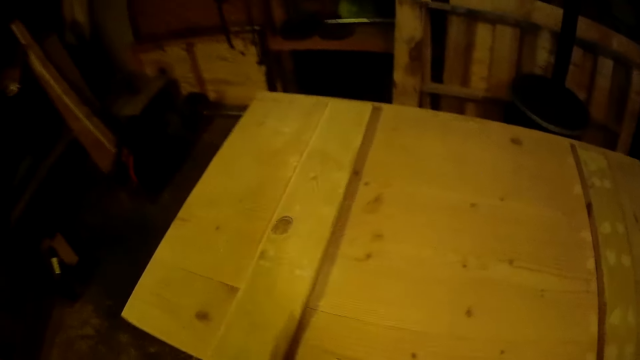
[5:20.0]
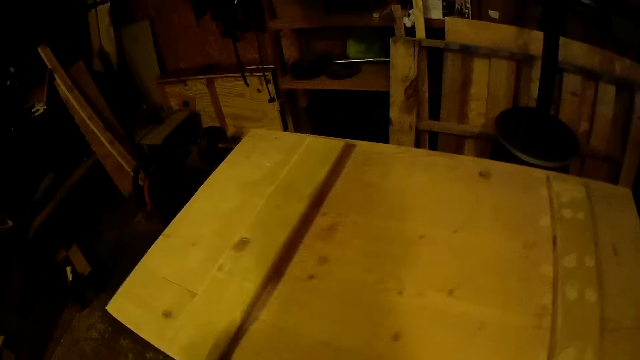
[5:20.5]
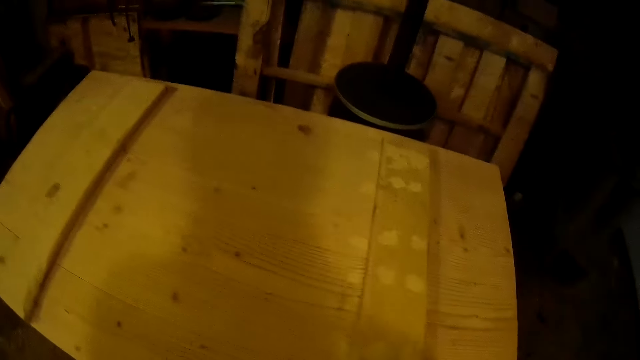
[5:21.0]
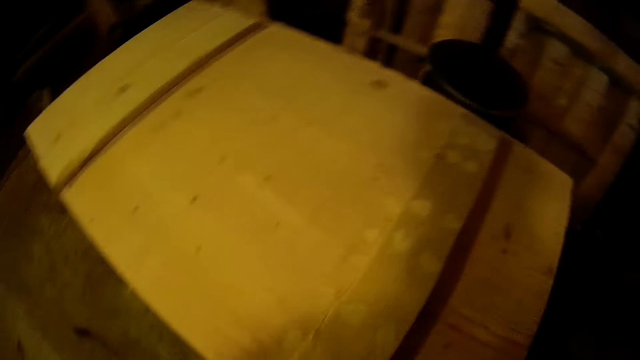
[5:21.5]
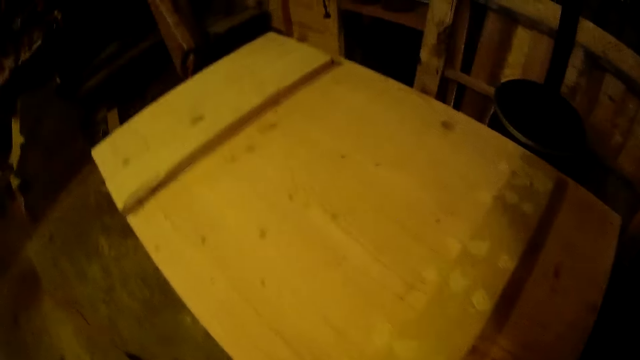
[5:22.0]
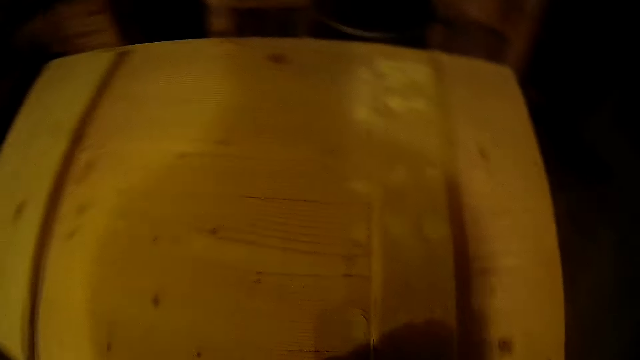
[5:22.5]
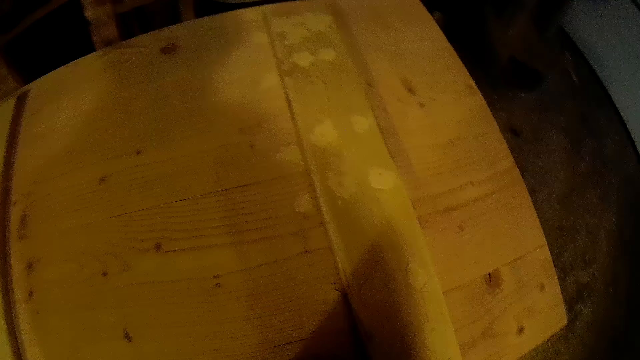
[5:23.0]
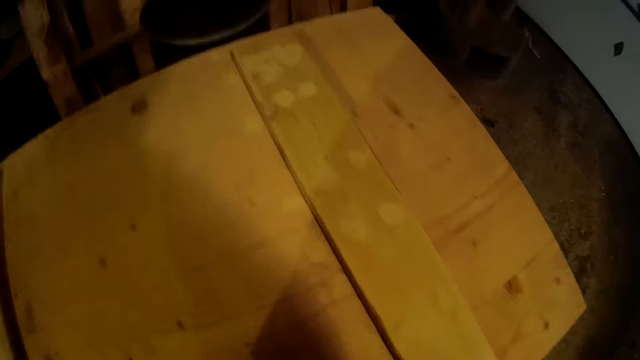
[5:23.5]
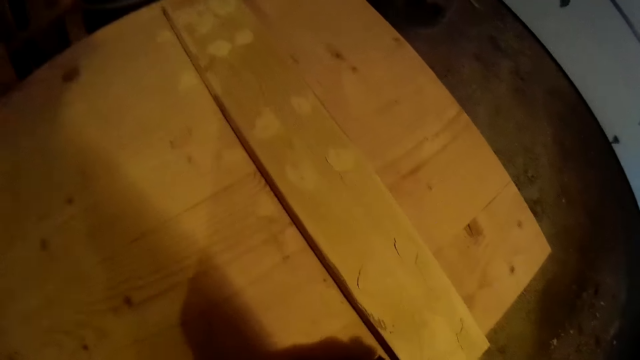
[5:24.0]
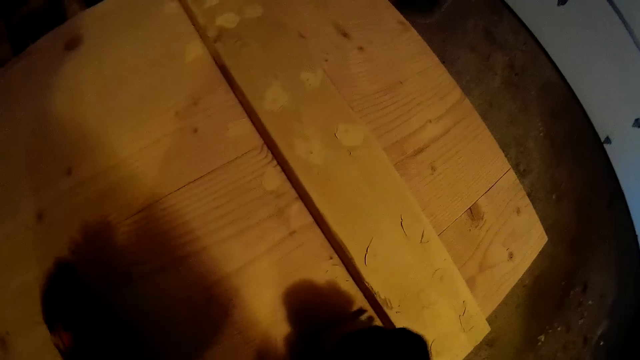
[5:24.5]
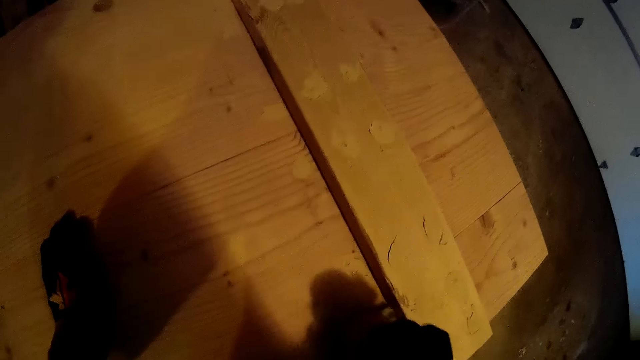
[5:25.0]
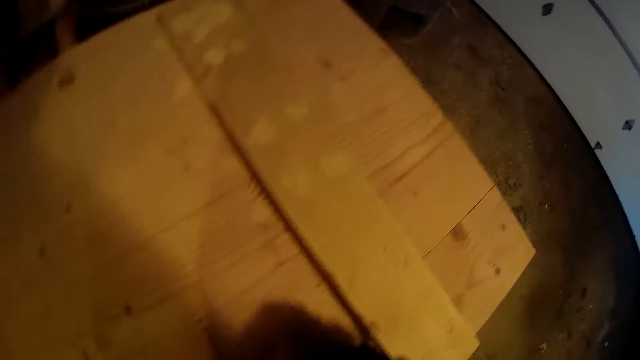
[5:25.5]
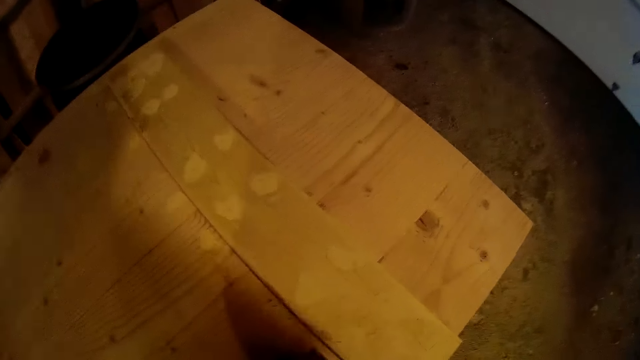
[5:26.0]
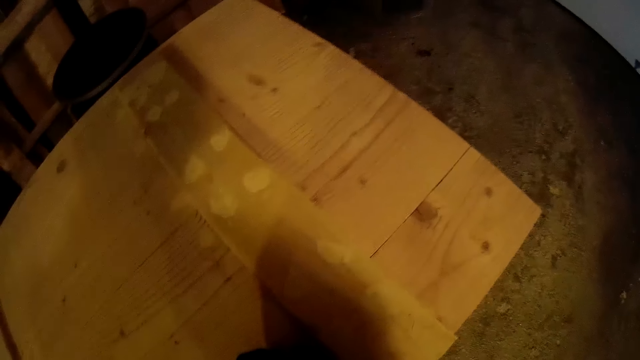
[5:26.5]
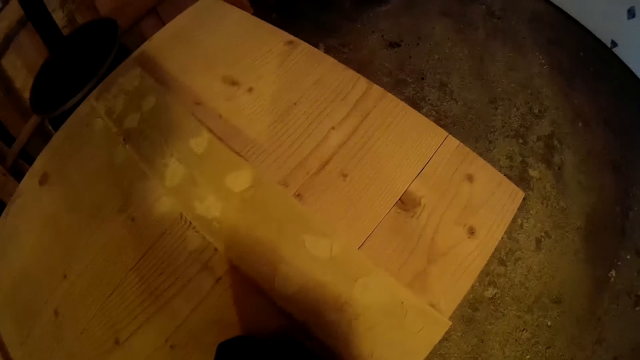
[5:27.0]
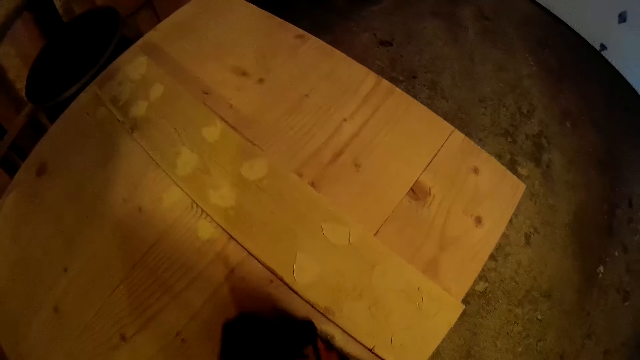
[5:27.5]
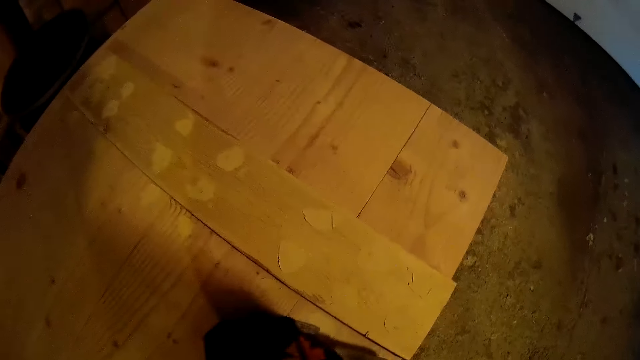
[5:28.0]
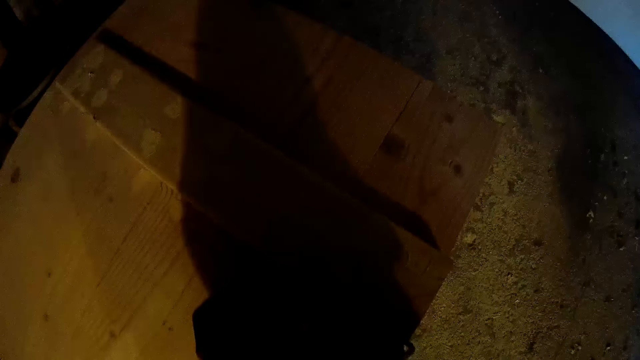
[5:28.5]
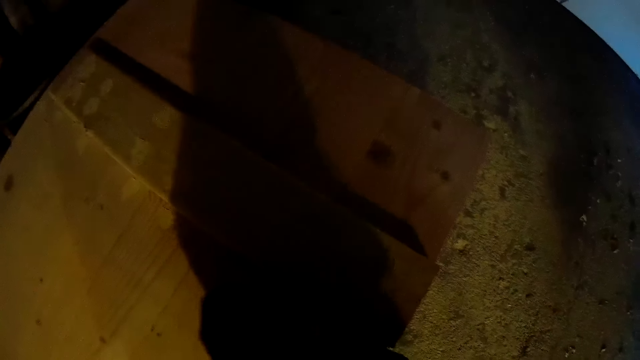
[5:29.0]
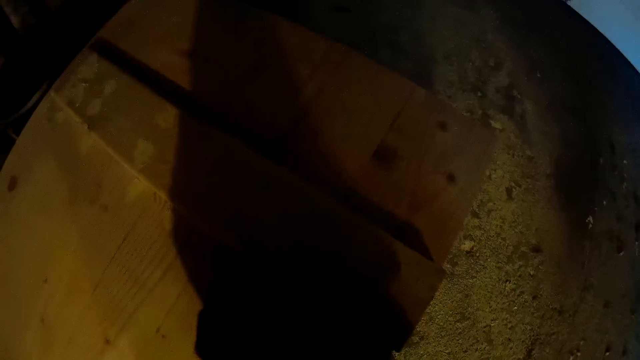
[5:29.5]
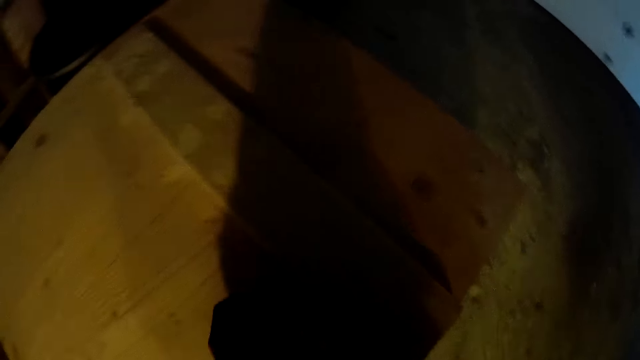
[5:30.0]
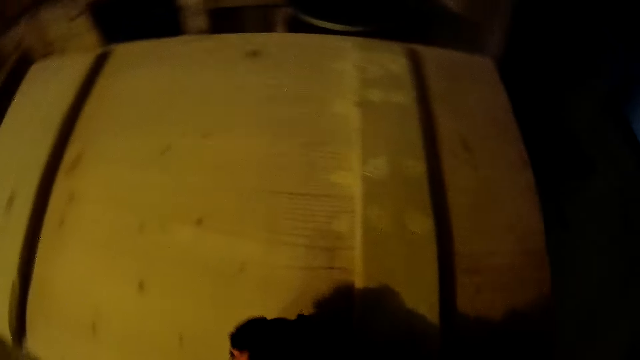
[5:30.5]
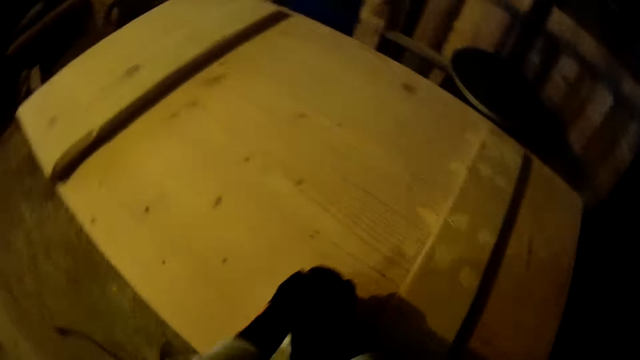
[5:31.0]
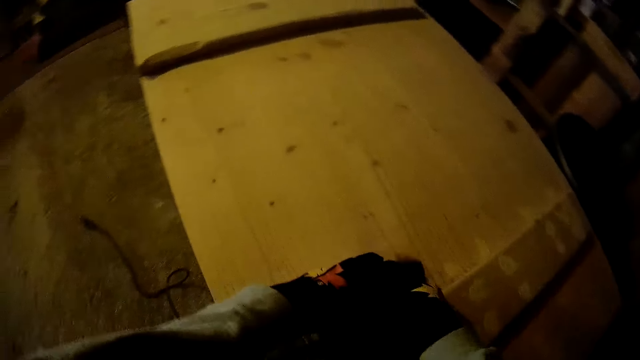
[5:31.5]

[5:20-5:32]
The camera wearer takes the sander off the wooden surface. He moves around the store. He places his left hand on the wooden surface and smoothens the wooden surface with the sander.

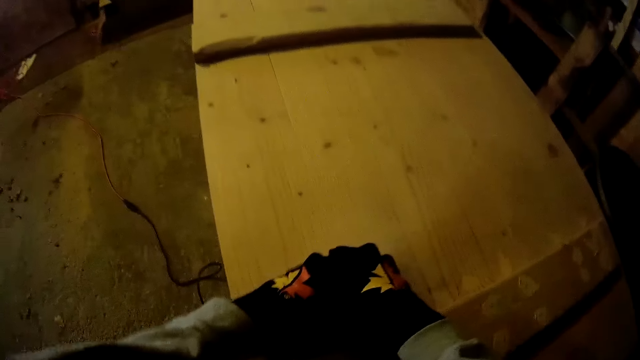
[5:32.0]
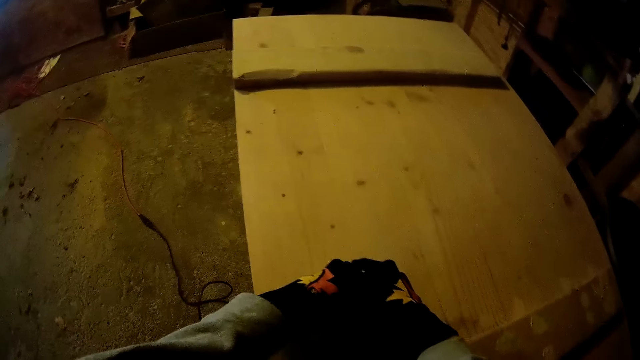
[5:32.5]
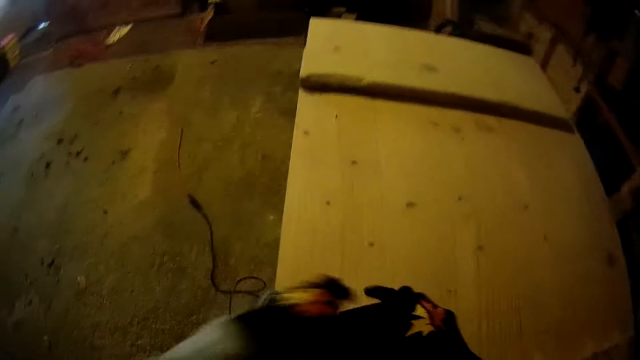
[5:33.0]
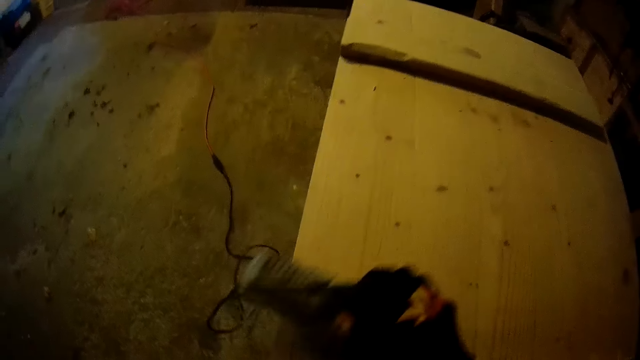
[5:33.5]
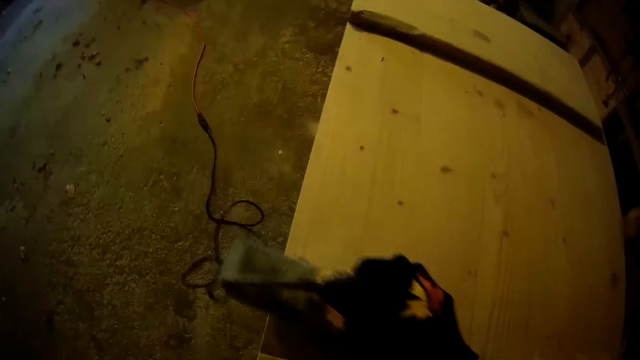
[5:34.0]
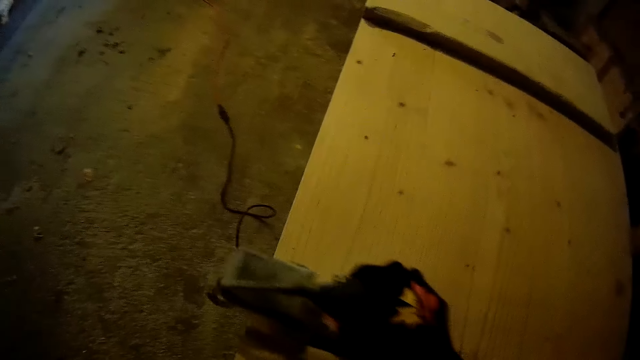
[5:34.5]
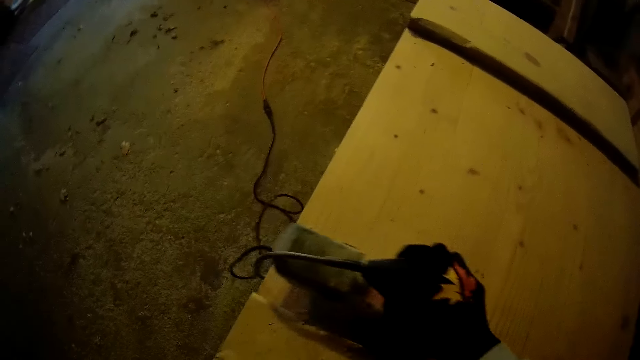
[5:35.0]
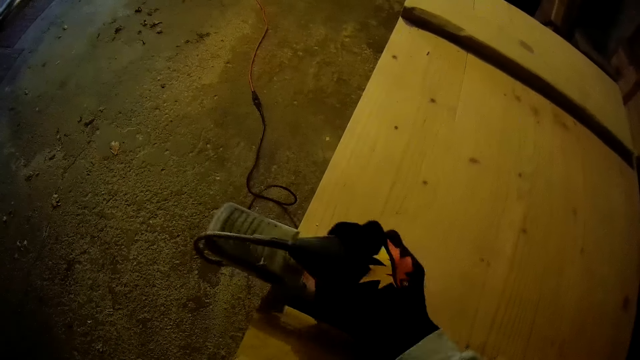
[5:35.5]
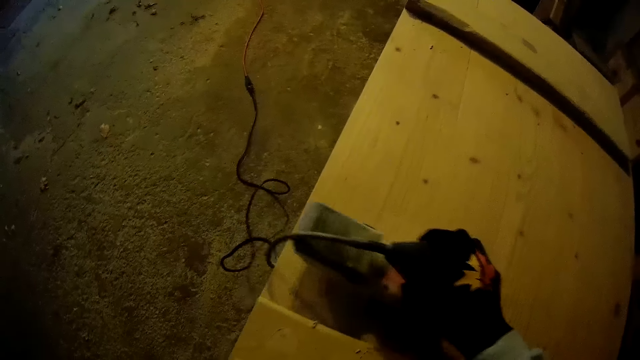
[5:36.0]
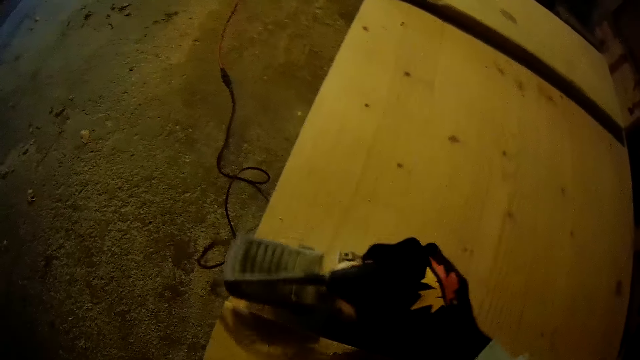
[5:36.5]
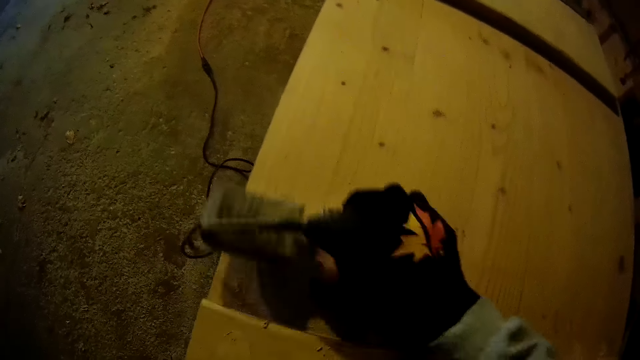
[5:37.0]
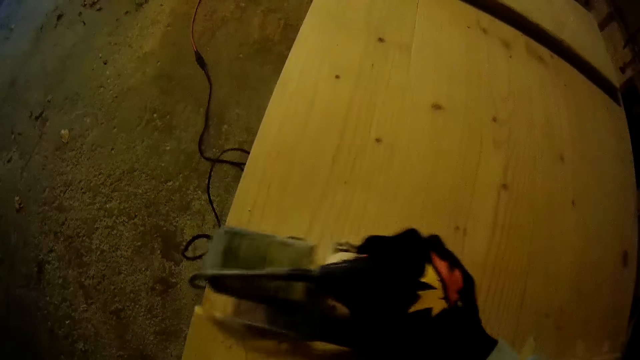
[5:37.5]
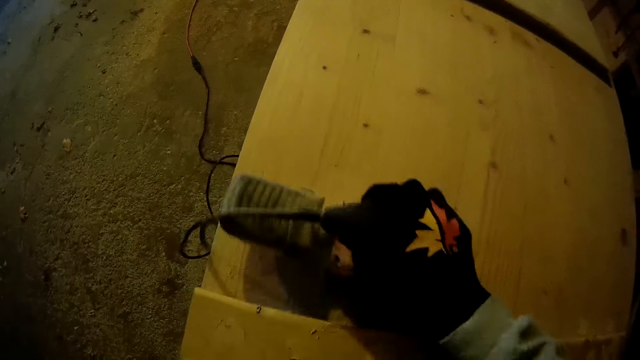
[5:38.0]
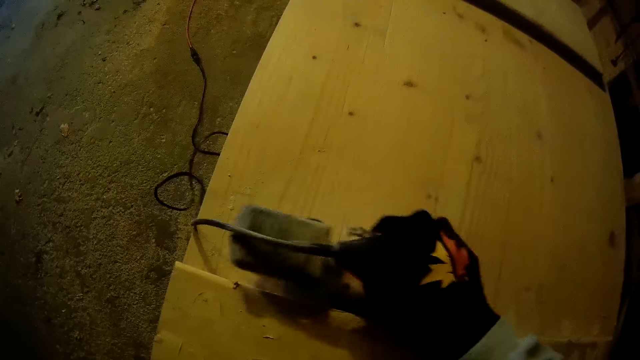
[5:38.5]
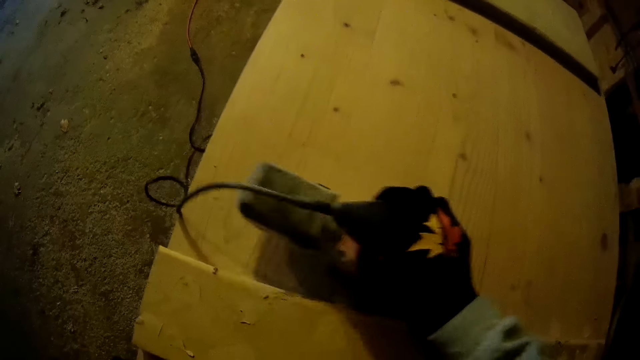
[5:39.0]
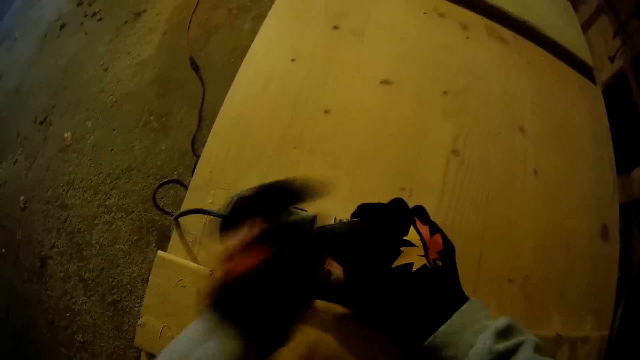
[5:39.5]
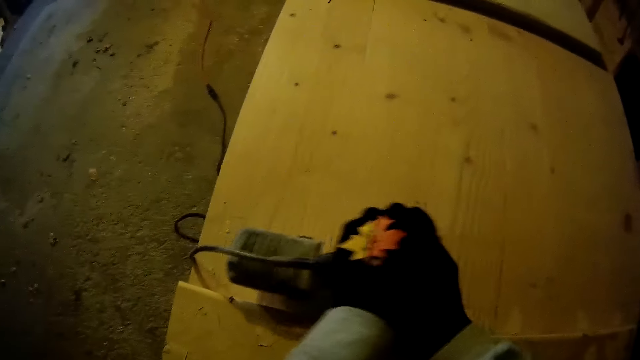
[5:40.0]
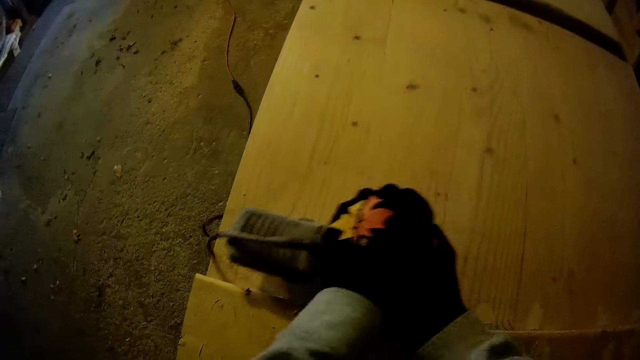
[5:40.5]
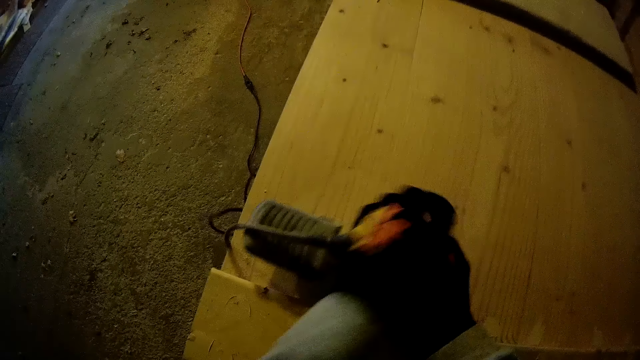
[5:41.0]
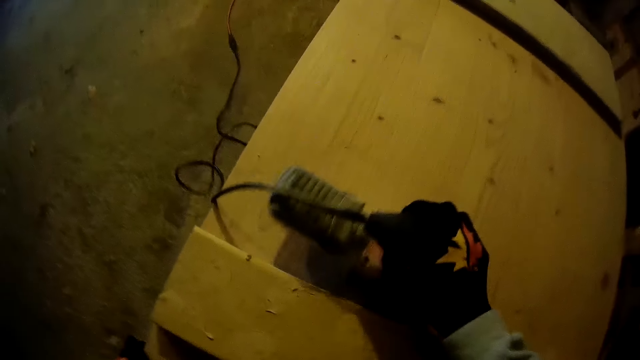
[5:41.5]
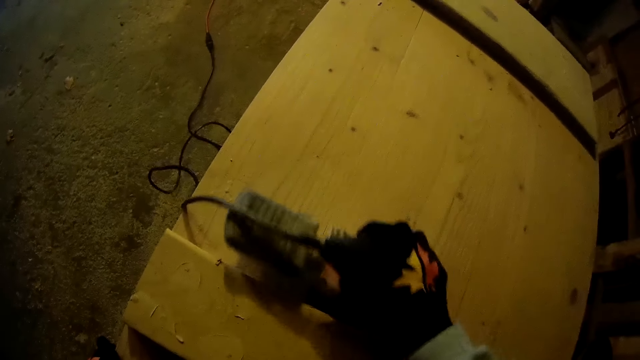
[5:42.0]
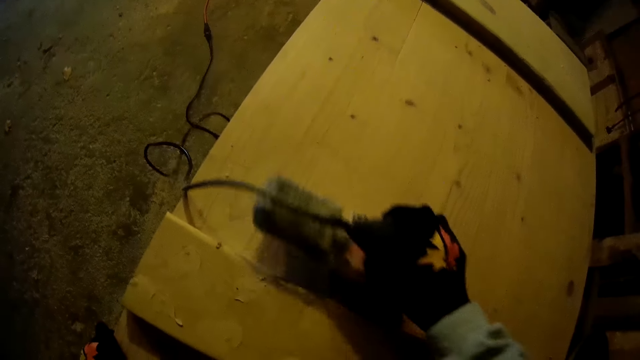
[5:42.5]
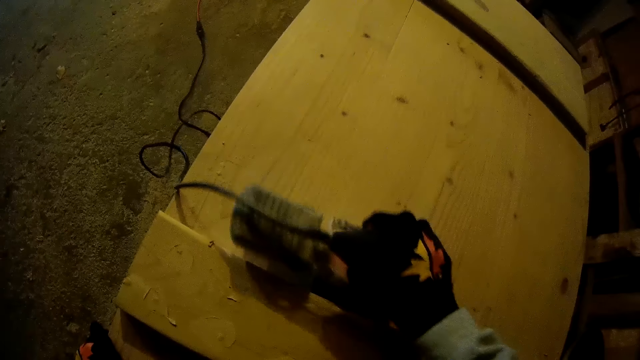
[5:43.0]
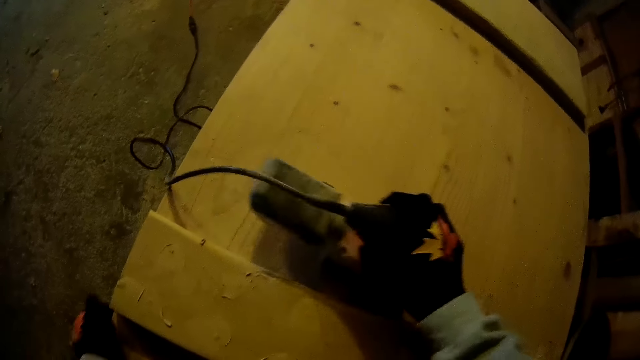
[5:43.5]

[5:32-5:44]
The camera wearer holds the sander with both hands. He takes his left hand off the sander.
